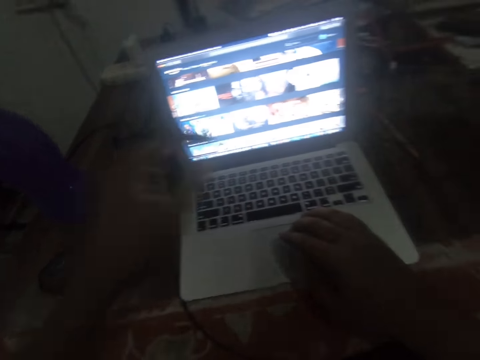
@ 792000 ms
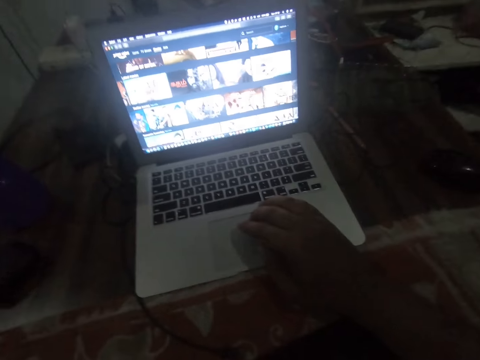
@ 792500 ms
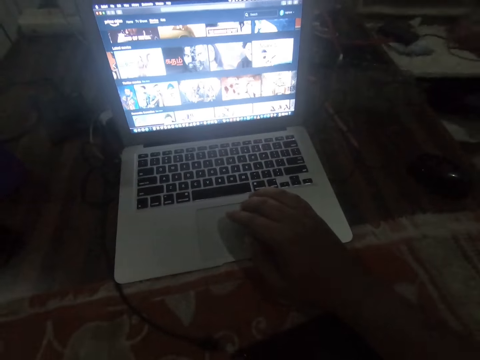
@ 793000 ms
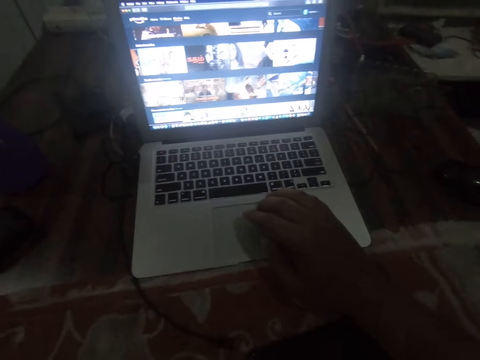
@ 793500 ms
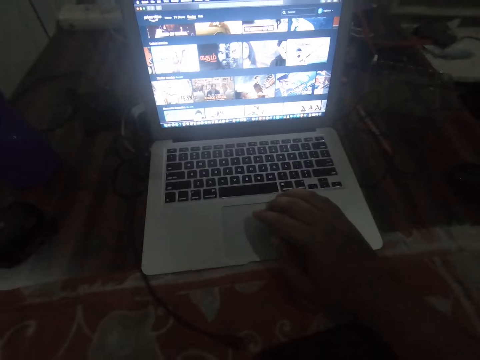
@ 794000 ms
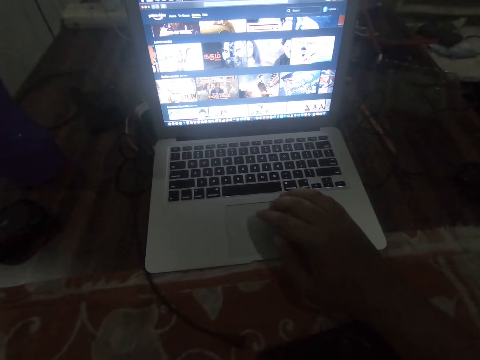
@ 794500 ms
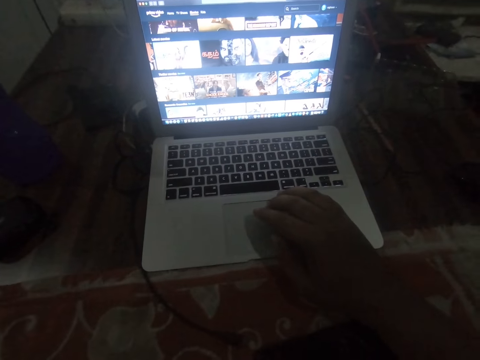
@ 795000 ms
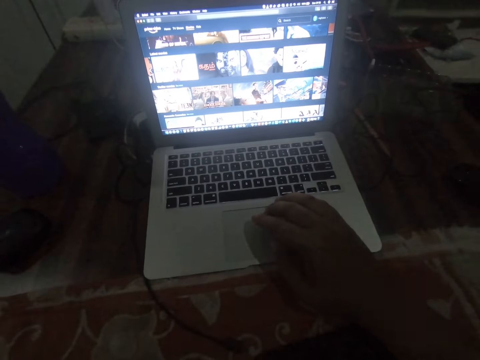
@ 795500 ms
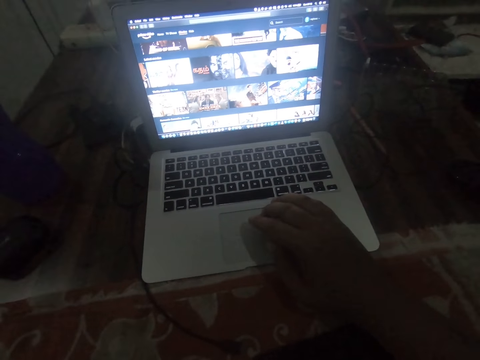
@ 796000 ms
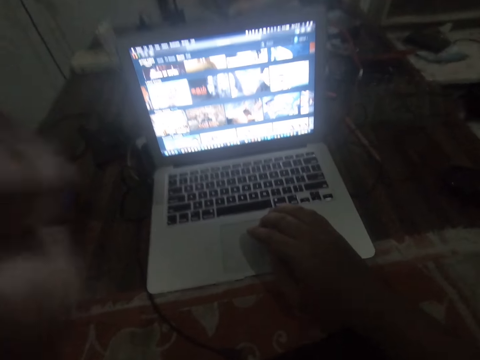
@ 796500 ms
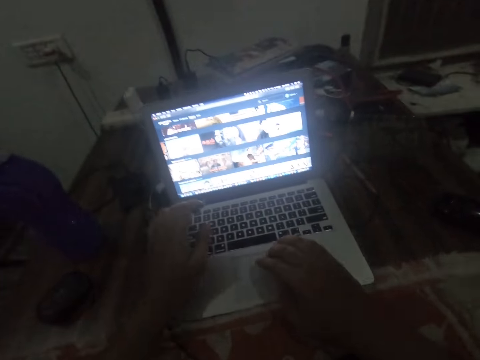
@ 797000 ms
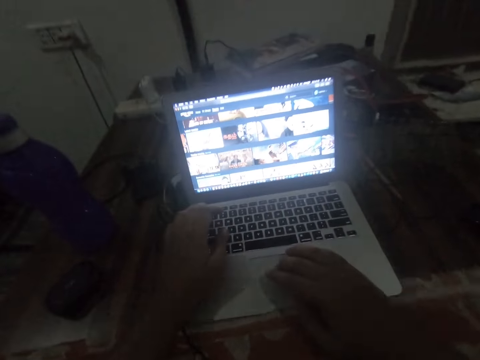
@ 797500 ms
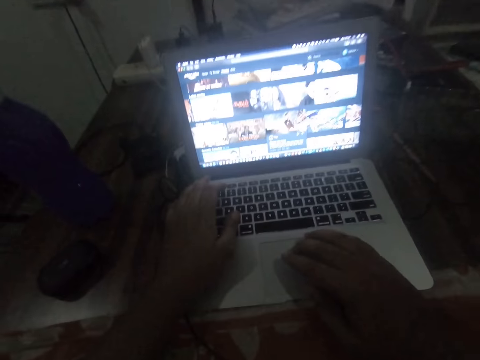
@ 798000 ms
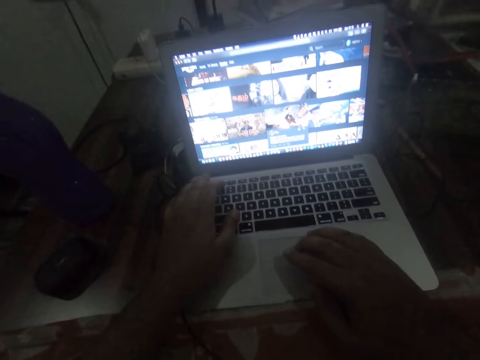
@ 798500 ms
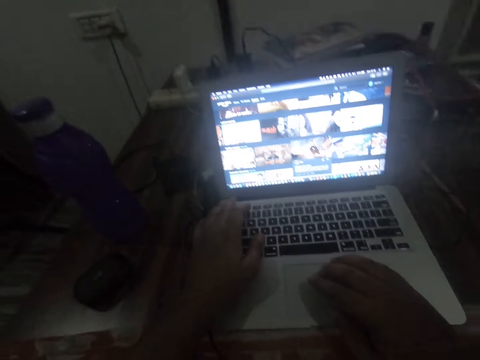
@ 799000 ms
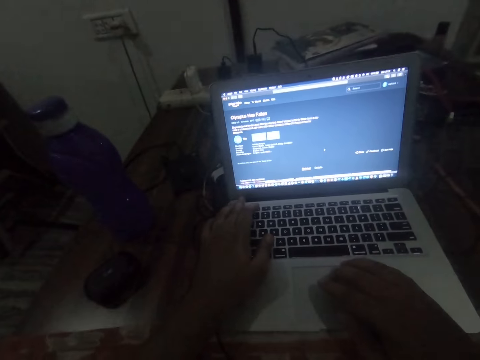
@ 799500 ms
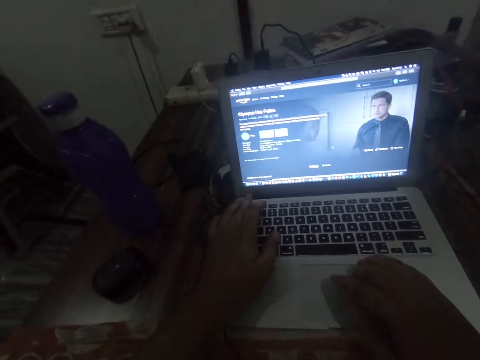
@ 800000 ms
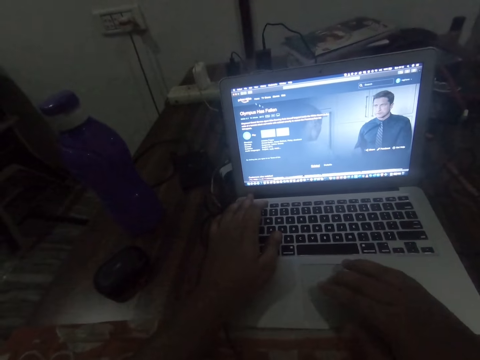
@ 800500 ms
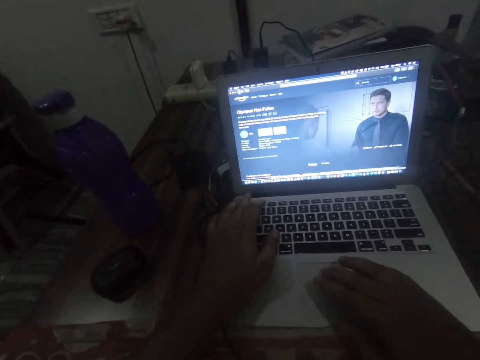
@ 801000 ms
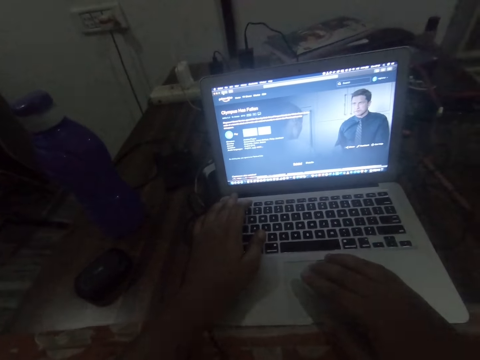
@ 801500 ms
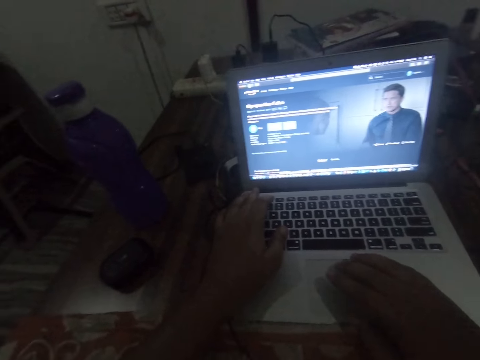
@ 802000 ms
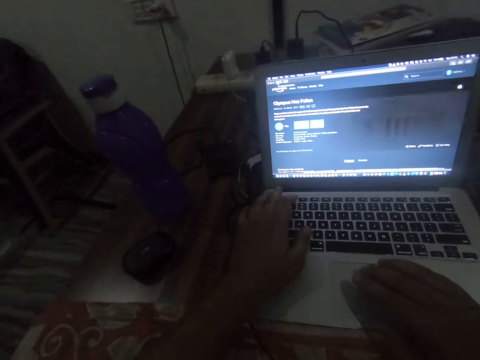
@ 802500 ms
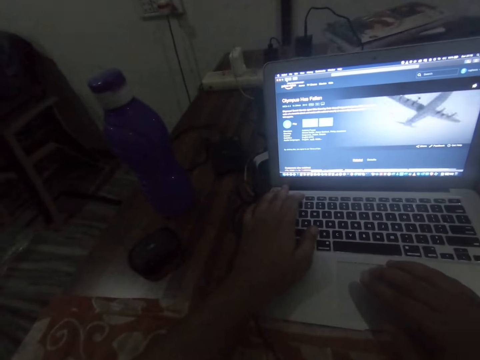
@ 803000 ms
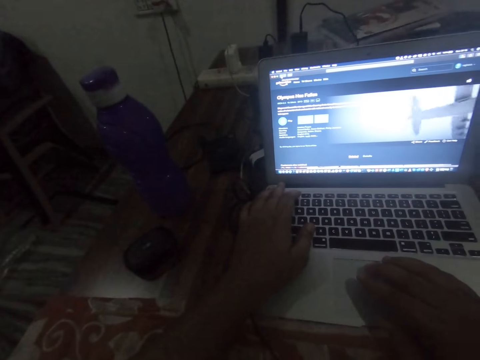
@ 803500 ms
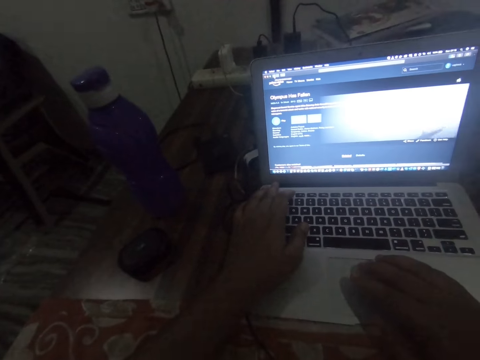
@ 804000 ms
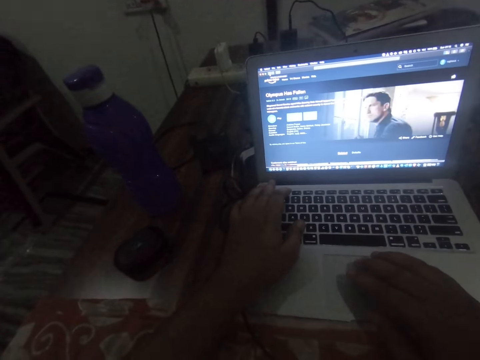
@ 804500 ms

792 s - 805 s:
The camera wearer raises his hand. He puts his hand on the laptop. He operates the laptop.

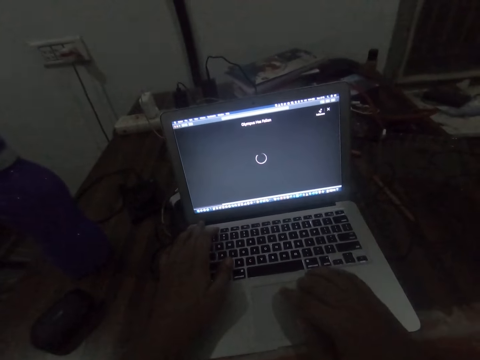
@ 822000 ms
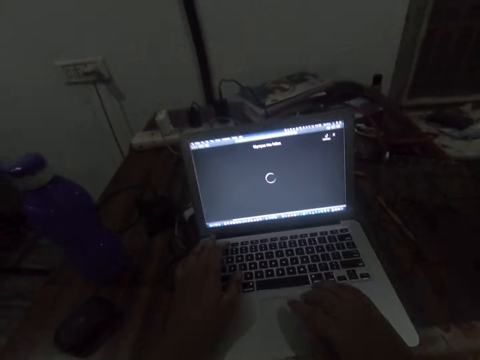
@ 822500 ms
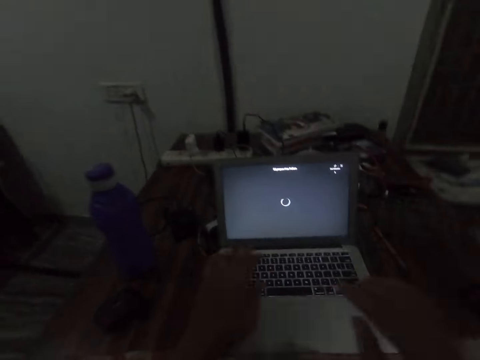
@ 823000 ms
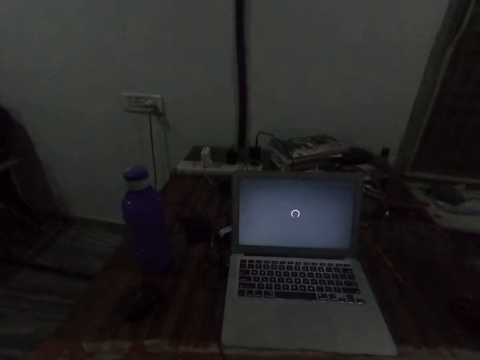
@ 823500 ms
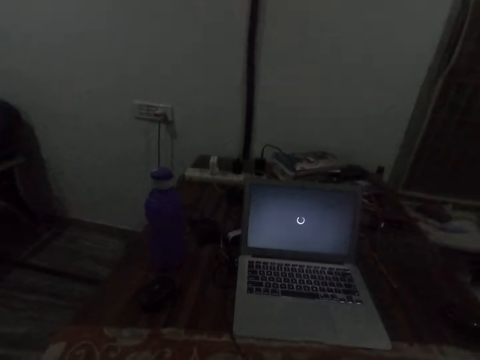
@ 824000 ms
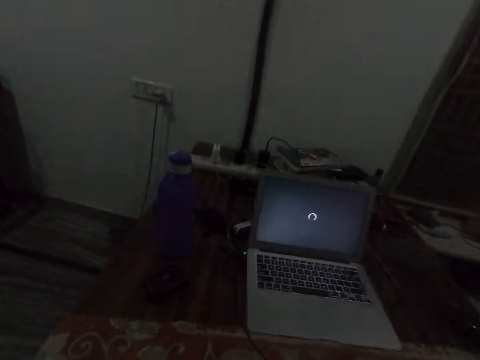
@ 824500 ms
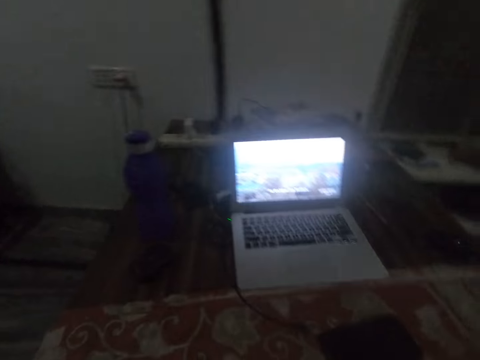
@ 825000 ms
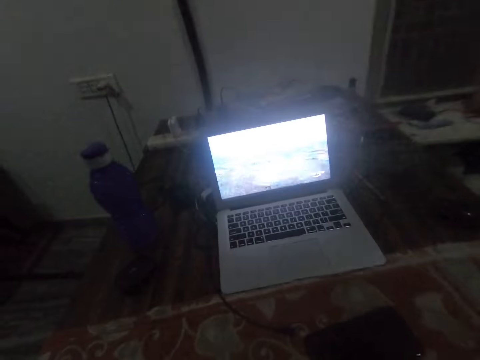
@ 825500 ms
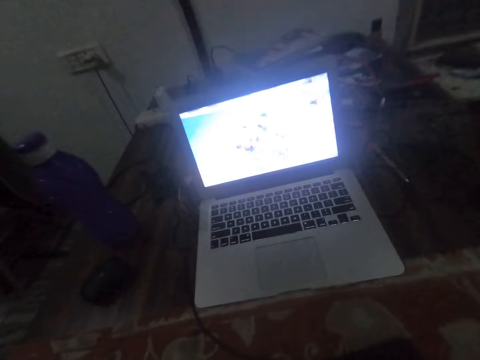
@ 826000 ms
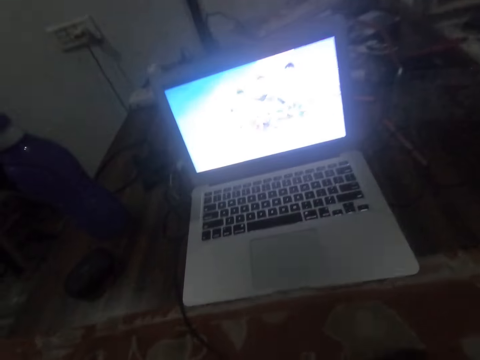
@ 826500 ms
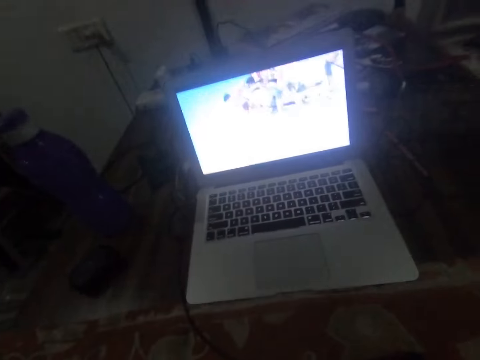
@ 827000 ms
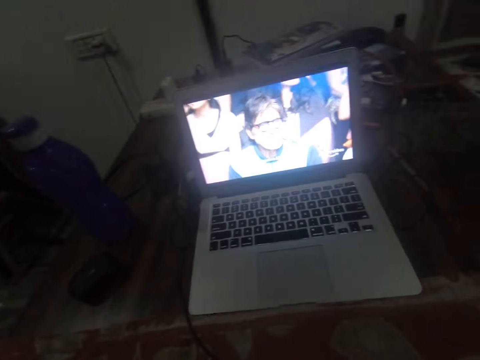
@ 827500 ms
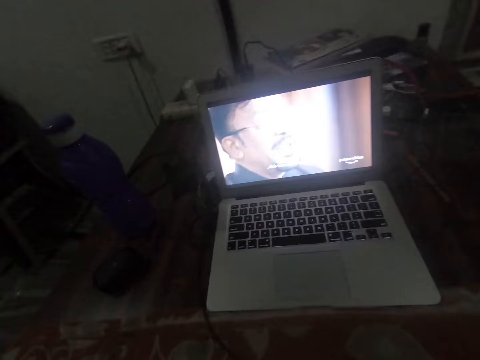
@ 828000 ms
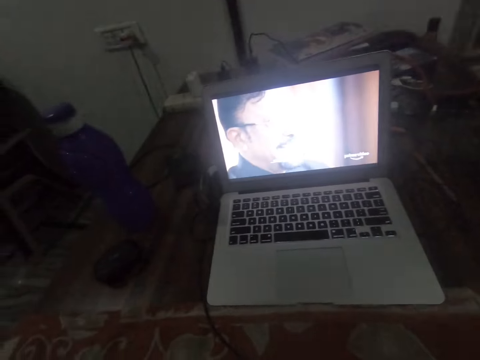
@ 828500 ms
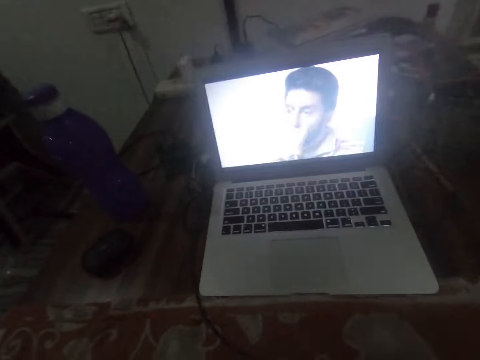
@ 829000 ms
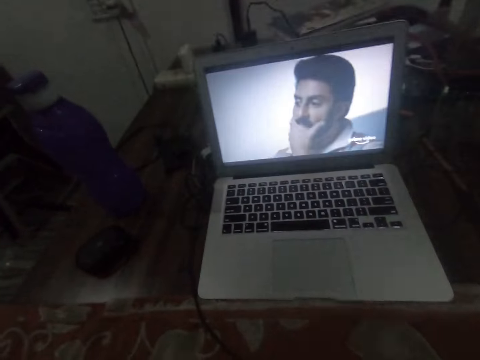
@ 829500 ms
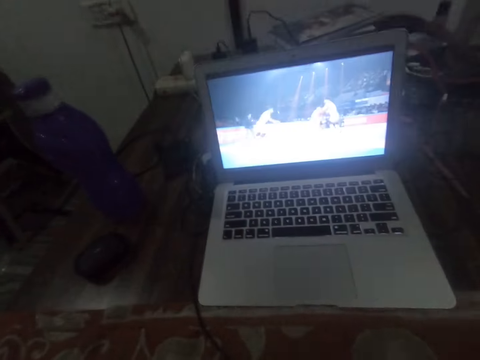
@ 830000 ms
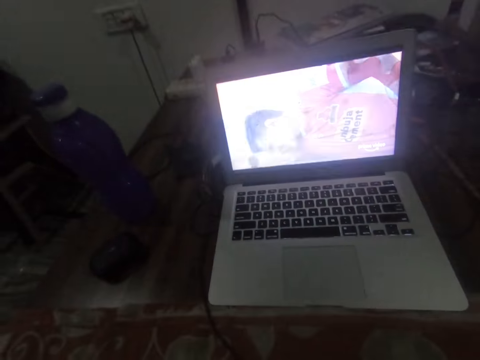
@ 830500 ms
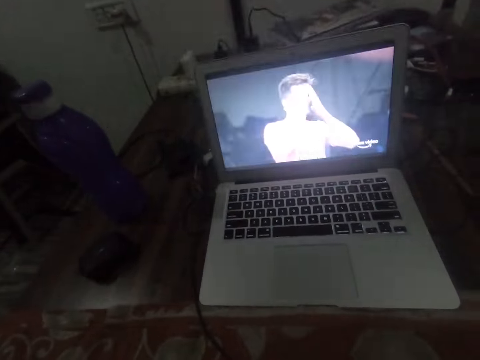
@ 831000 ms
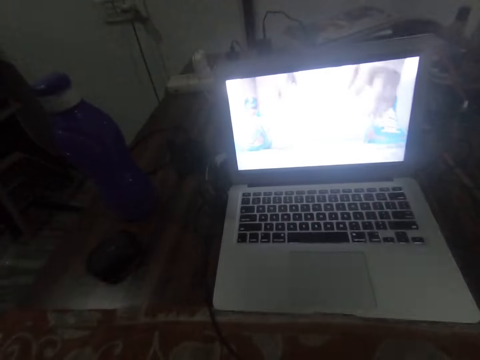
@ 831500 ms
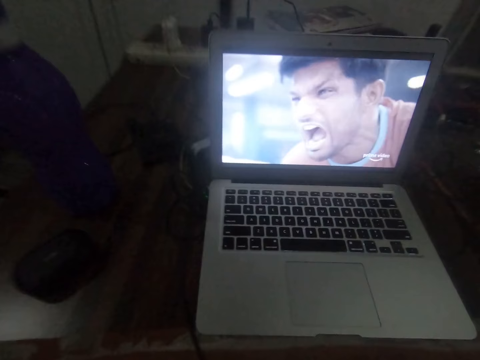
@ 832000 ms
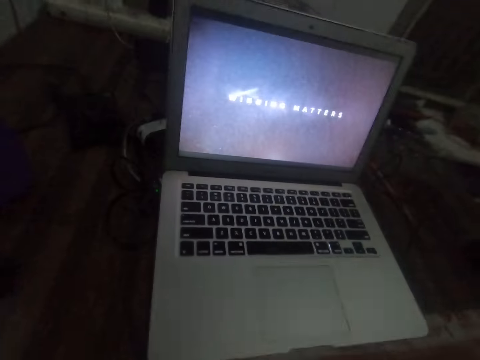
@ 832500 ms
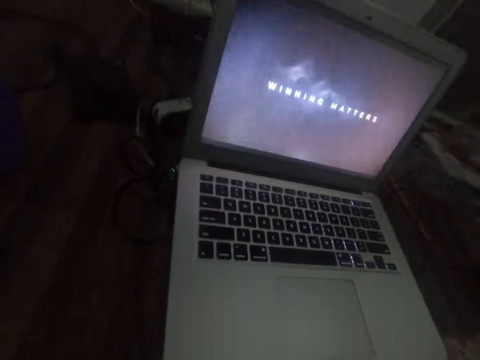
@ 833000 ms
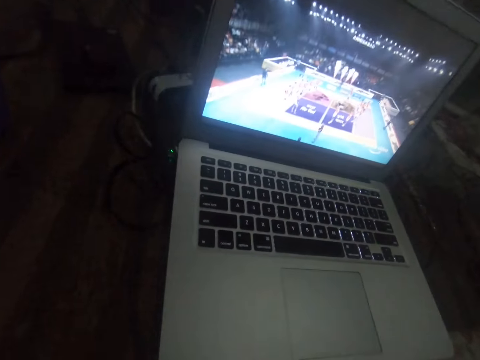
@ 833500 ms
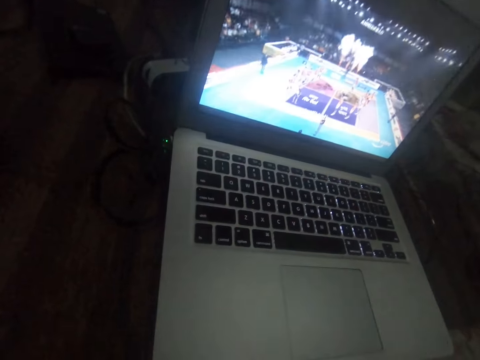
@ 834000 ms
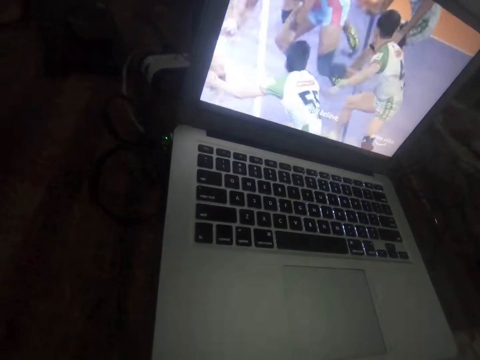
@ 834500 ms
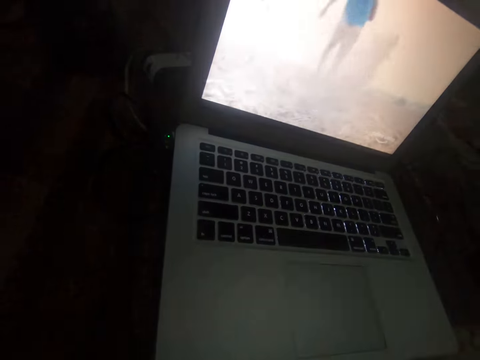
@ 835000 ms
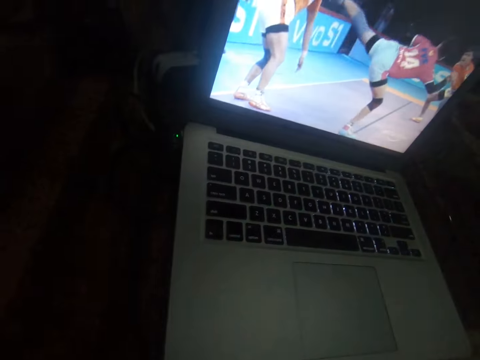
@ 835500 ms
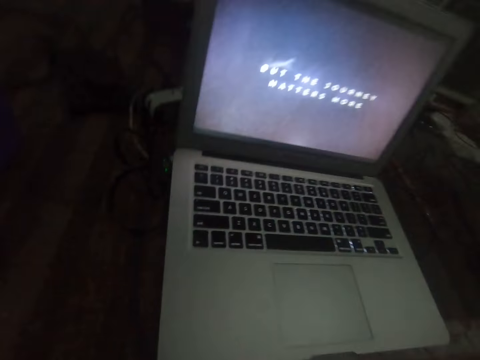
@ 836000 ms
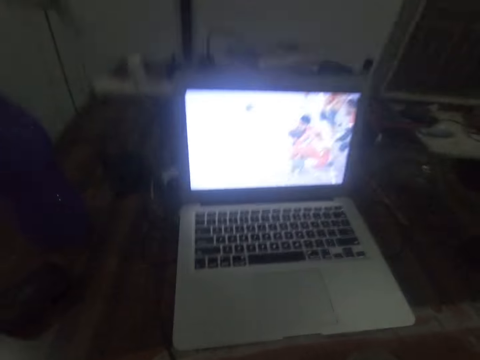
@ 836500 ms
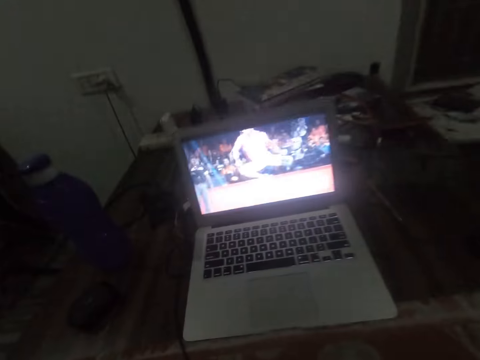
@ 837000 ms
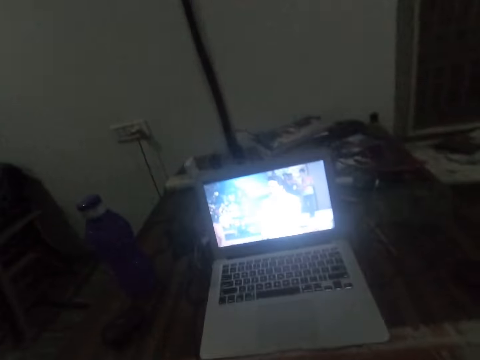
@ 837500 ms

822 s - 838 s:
The camera wearer stops hitting buttons on the laptop. He removes his hands from the laptop. He watches the movie on the laptop.
